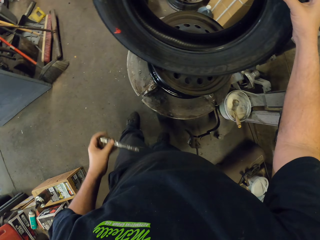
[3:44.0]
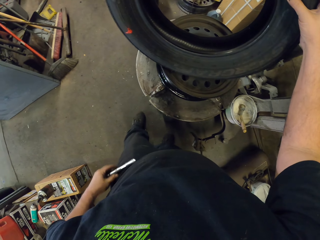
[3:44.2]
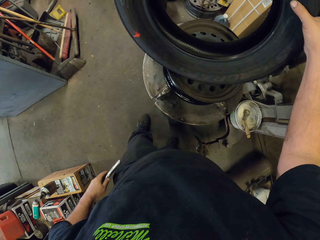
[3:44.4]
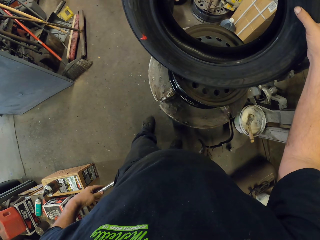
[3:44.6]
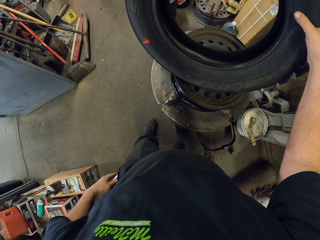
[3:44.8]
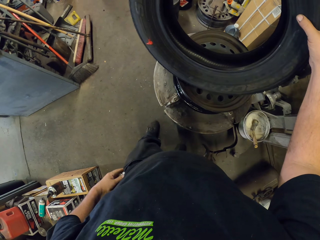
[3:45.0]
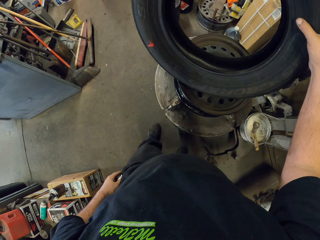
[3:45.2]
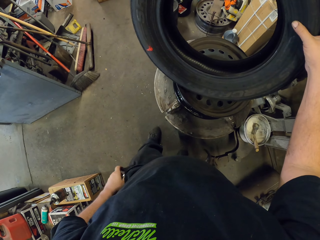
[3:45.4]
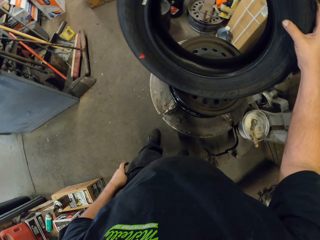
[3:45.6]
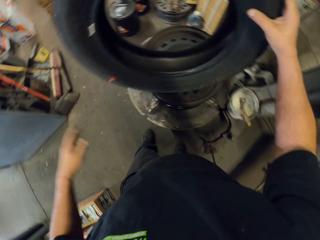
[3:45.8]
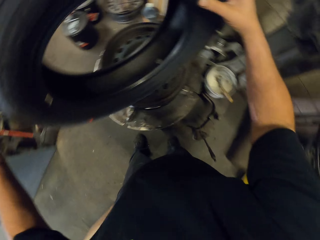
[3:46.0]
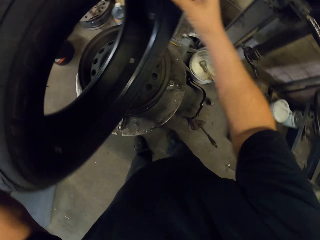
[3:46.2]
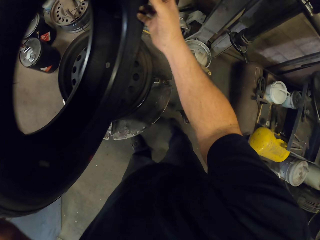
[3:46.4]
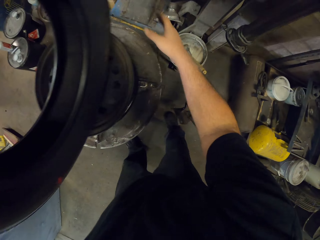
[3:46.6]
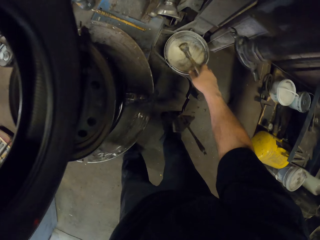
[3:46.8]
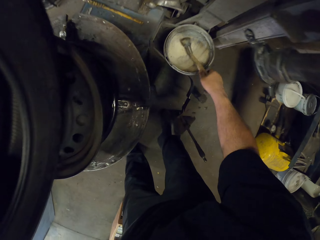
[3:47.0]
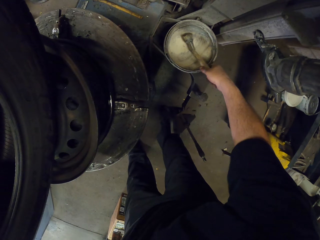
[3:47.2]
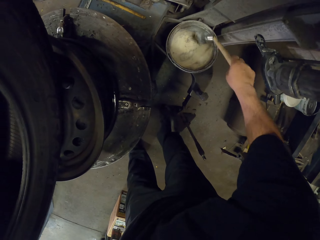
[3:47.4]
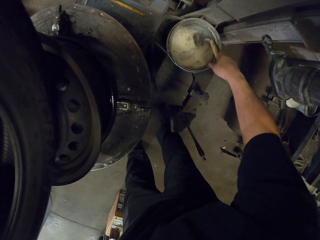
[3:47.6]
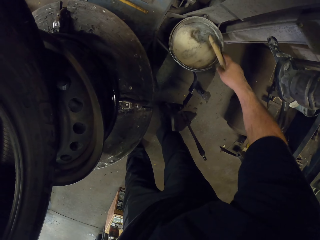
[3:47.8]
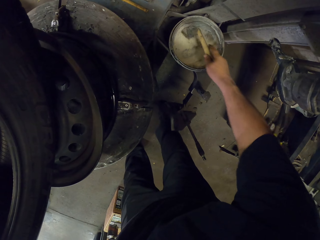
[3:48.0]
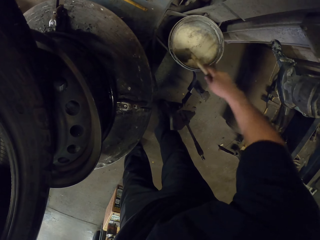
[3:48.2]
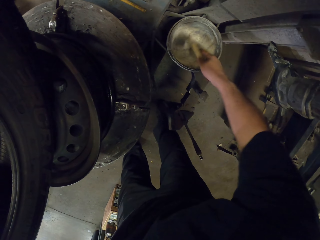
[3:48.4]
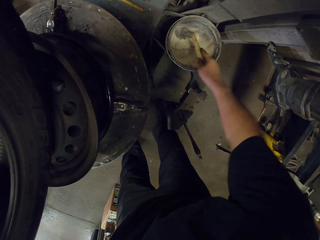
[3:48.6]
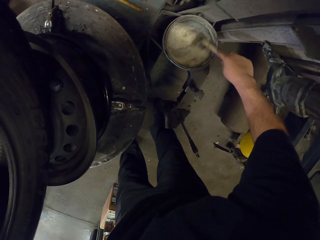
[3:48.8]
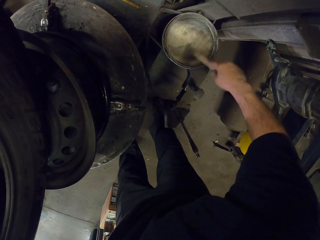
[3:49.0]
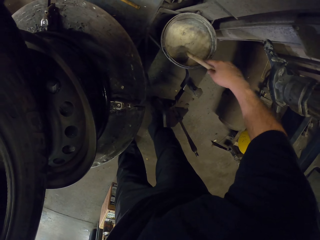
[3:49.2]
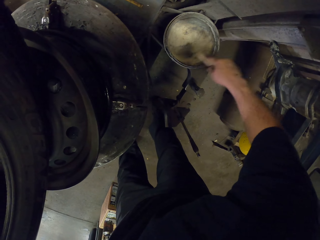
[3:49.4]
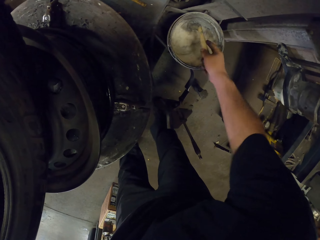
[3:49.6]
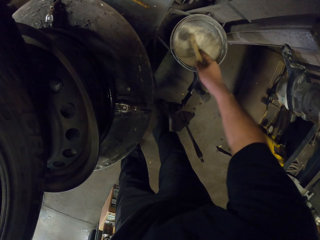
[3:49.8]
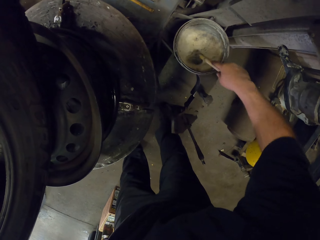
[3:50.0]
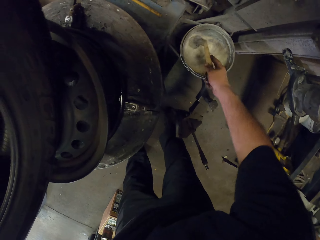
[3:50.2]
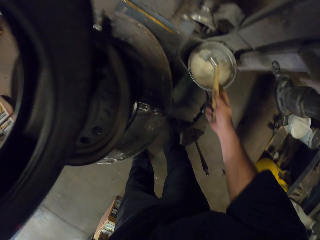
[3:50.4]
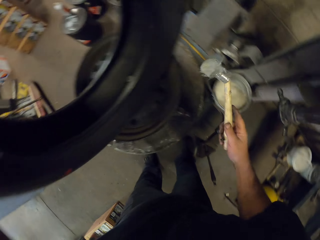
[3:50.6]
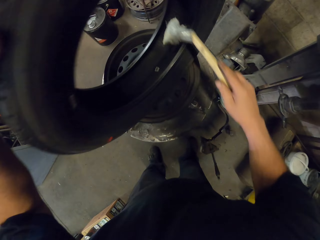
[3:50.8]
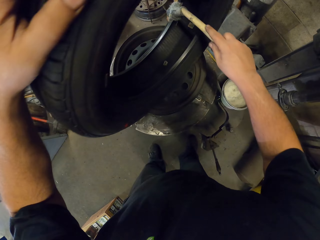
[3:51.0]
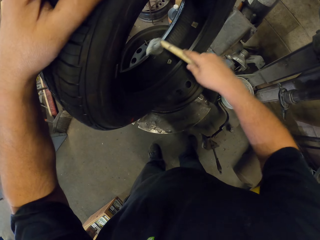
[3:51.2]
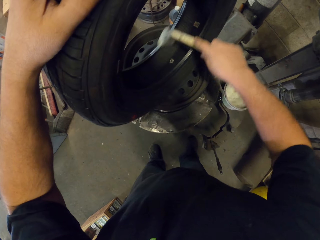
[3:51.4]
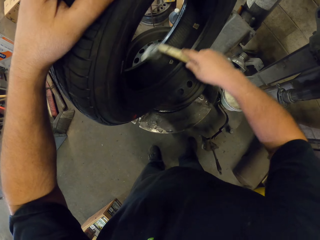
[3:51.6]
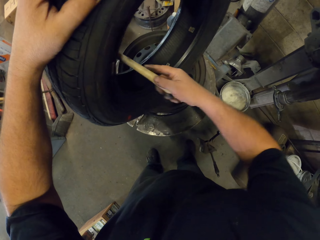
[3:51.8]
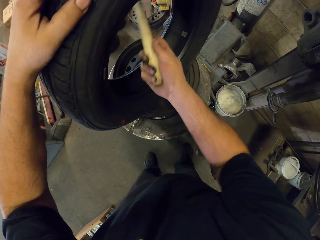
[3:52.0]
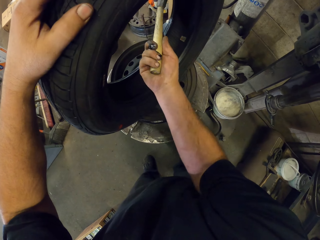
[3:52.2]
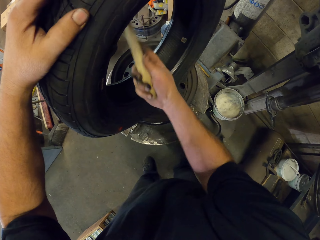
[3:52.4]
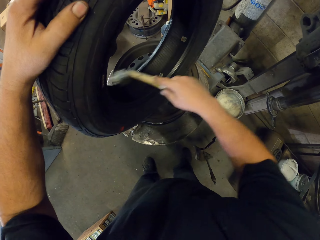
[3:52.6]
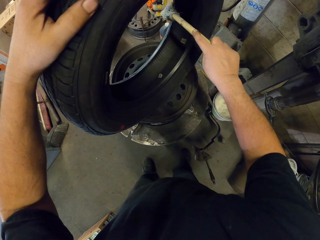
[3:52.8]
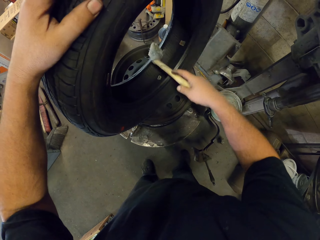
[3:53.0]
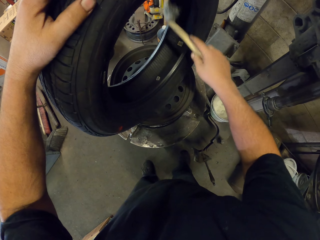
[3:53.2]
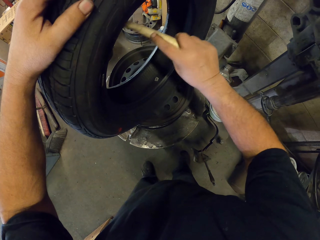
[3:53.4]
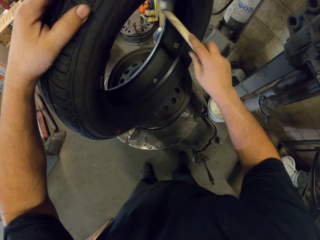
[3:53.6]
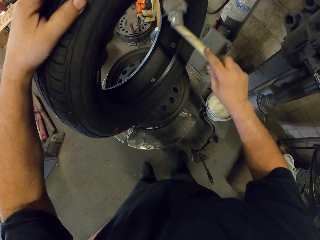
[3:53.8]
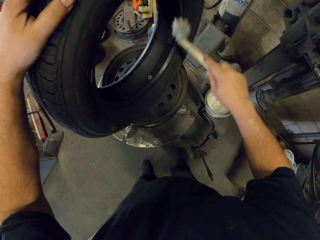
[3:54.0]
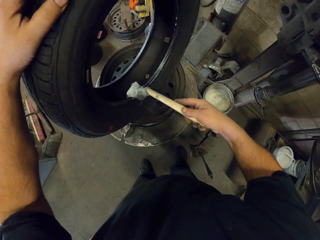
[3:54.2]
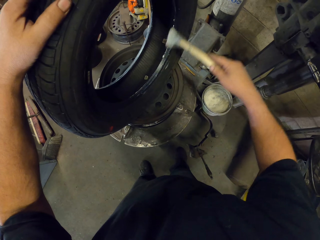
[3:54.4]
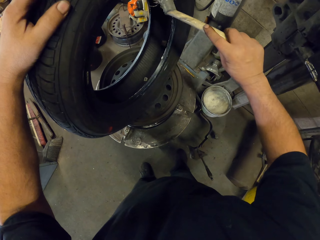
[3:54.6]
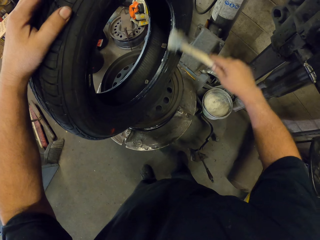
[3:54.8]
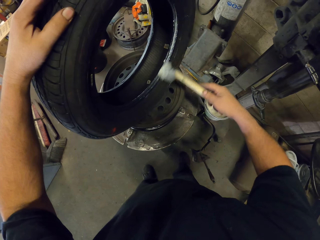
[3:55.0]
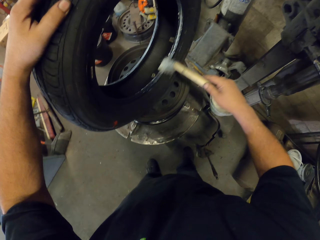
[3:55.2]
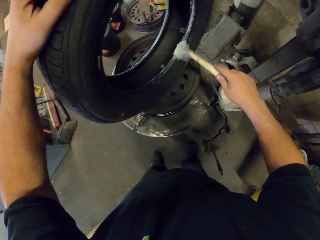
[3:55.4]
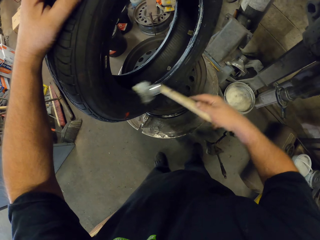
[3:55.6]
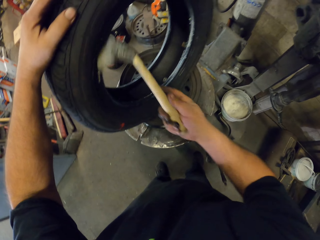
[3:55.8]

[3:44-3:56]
The camera wearer switches off the torch. He puts the torch in his trouser pocket. He picks up something. He stirs something in the bucket. He applies something on the tire with a brush.

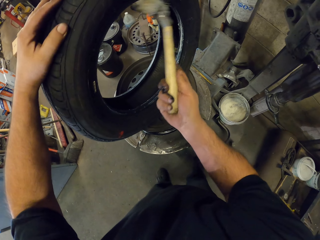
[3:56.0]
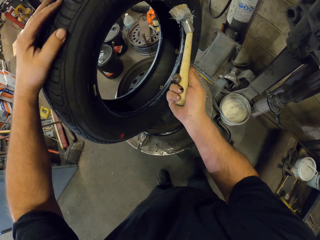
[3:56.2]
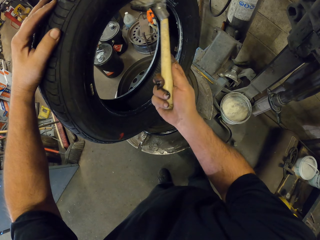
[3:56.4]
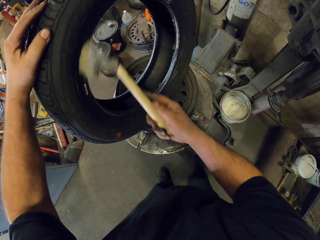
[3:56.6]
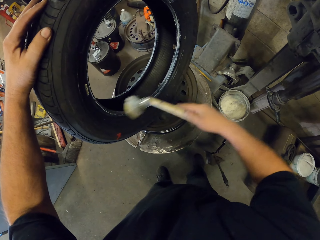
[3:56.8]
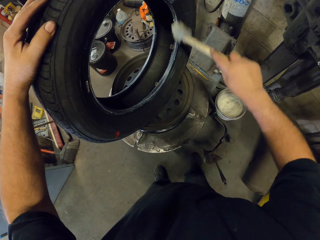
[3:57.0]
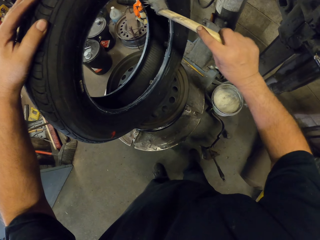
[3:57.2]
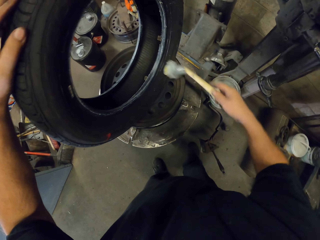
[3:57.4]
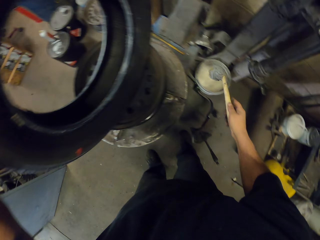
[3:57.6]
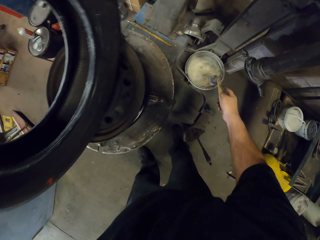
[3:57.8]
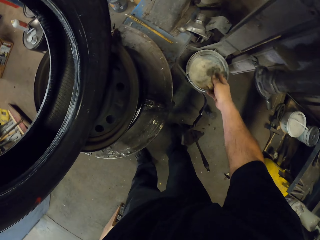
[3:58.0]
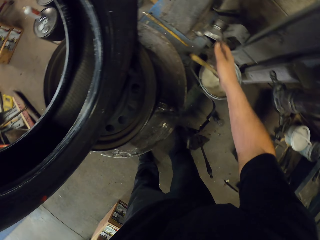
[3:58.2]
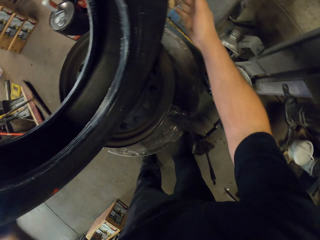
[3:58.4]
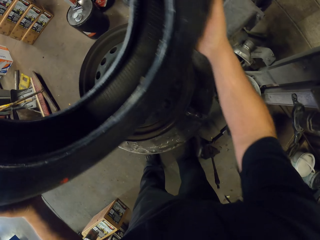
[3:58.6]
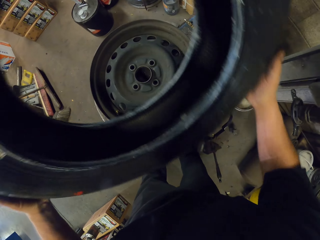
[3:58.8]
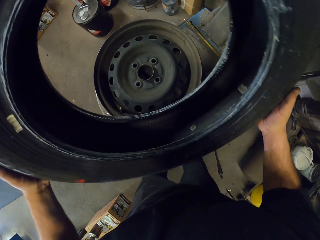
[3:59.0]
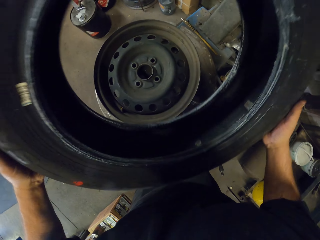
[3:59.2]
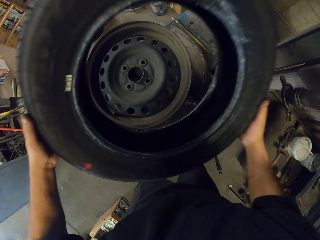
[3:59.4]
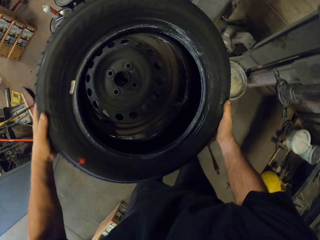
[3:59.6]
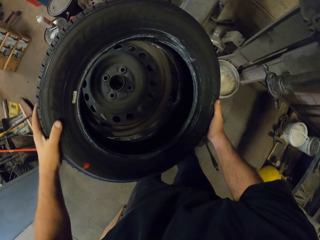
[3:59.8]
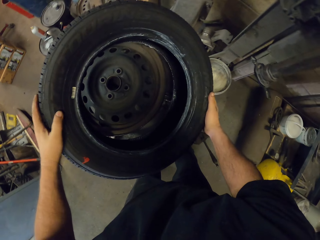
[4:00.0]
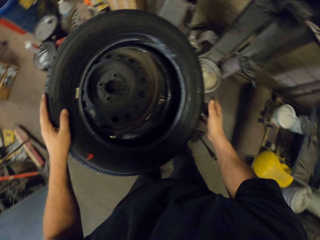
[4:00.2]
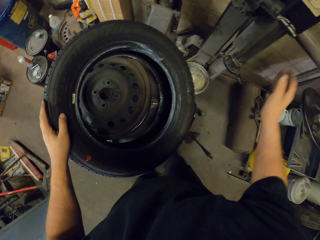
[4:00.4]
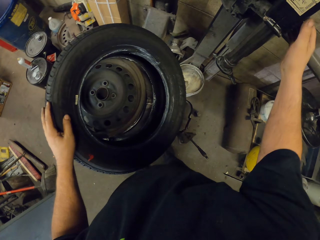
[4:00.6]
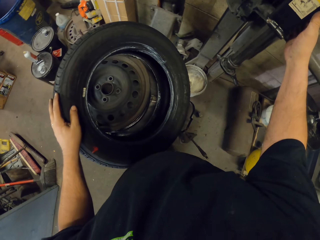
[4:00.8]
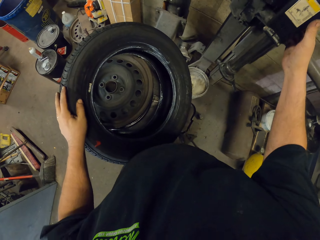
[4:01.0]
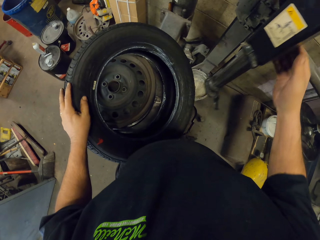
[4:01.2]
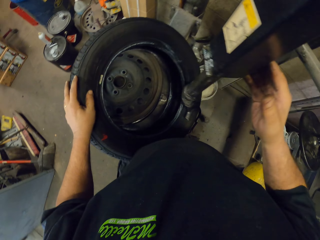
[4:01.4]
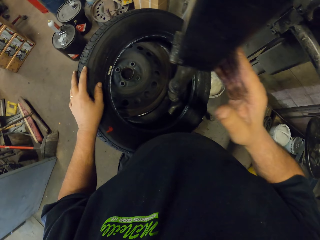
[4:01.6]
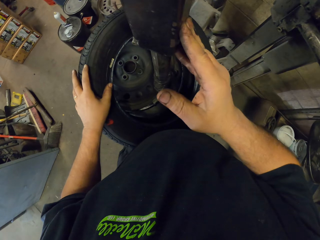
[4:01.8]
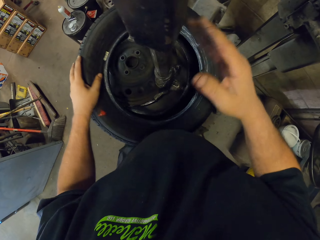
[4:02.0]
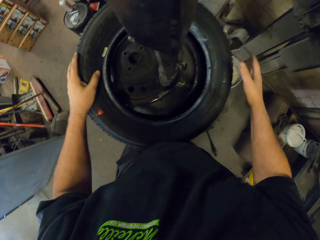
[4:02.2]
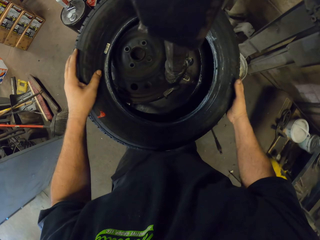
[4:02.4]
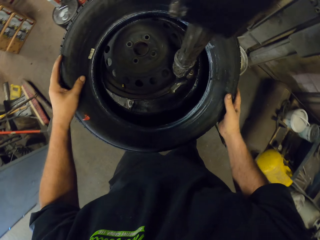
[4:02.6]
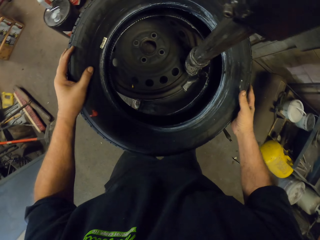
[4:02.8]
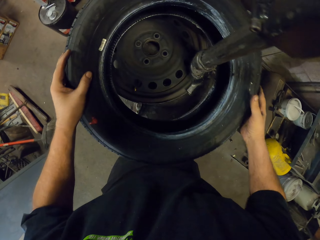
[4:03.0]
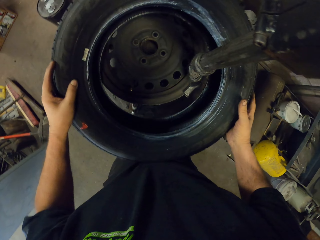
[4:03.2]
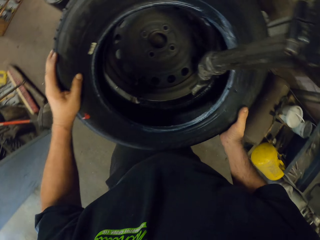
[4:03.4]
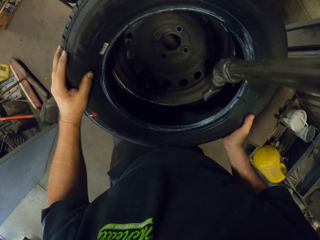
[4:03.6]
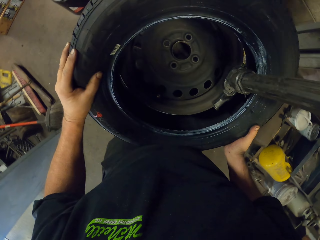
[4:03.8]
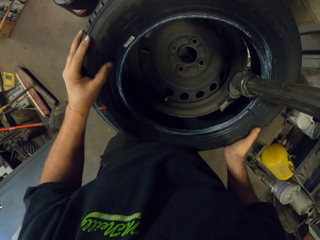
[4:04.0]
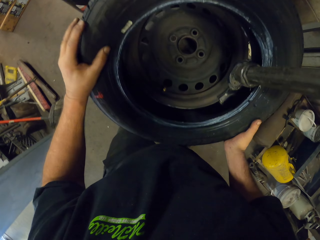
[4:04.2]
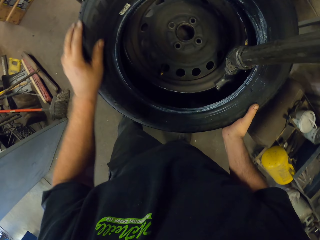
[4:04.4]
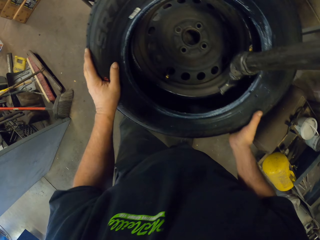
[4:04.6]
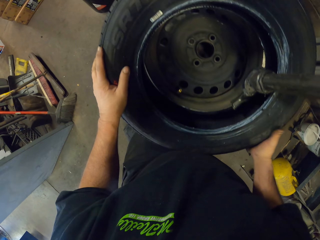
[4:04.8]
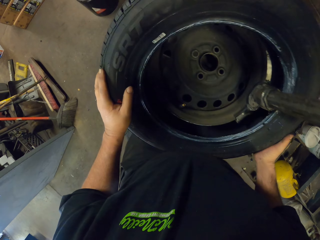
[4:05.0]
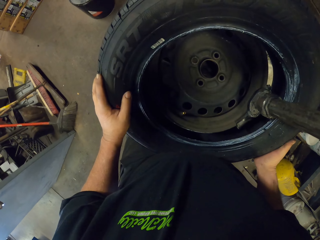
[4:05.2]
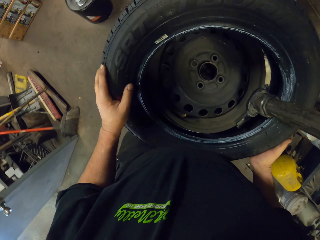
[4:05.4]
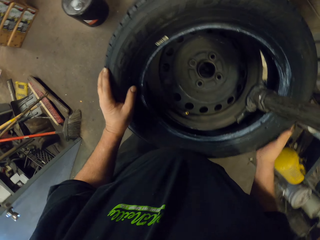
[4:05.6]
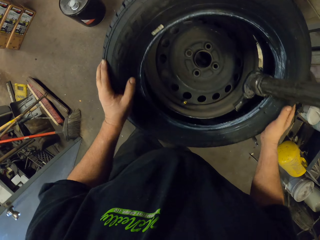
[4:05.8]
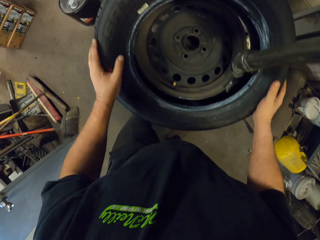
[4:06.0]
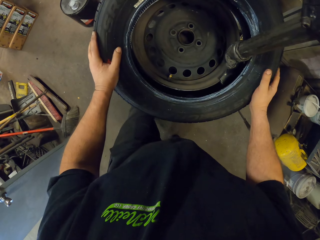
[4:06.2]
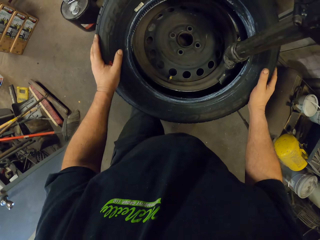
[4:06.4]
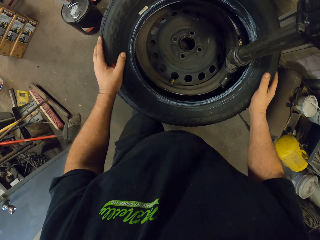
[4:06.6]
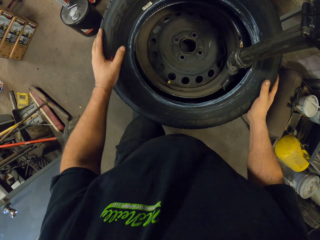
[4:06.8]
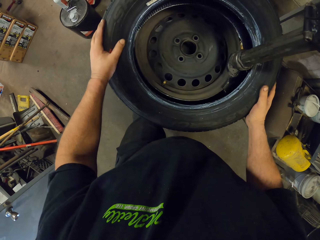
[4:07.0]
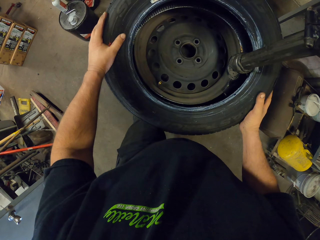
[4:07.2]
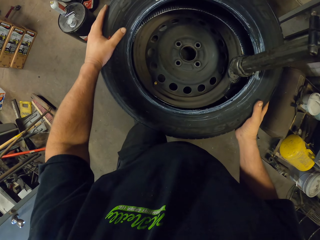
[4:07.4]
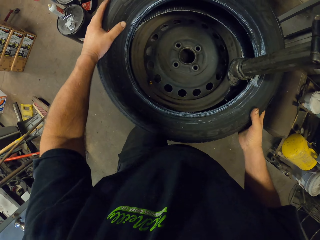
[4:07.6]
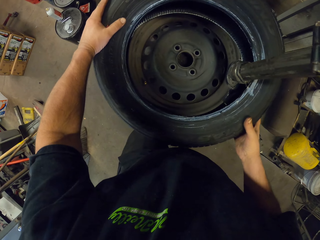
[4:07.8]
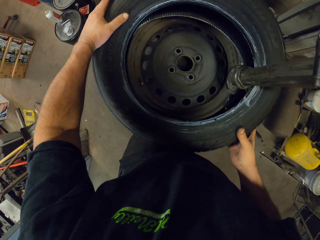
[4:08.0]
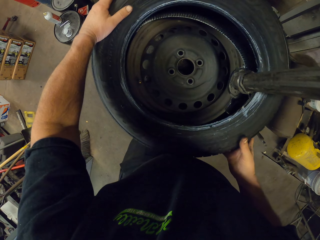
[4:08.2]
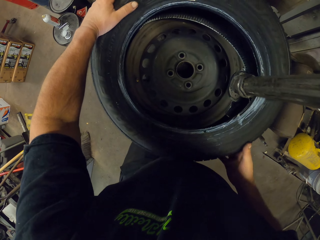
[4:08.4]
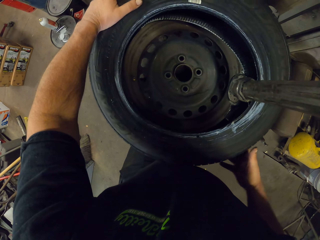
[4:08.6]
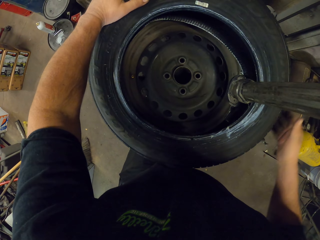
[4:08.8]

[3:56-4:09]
The camera wearer puts the brush in the container. They put a tire on the rim. They put a machine arm on the rim. They pull the tire mounting. They put the tire on the rim with a machine. They fix the rim on the tire.
